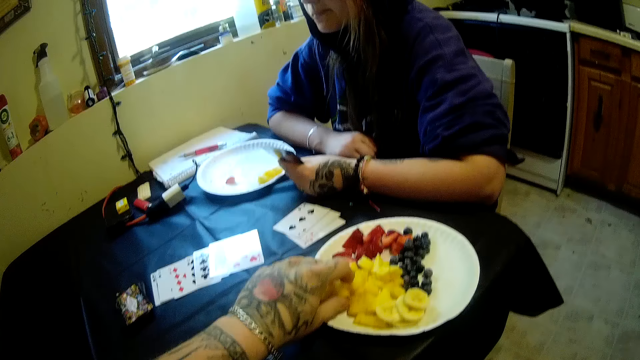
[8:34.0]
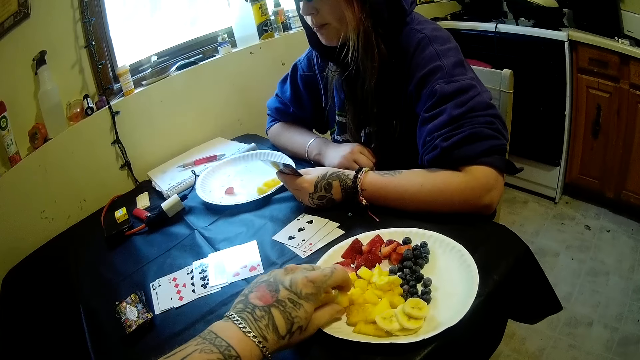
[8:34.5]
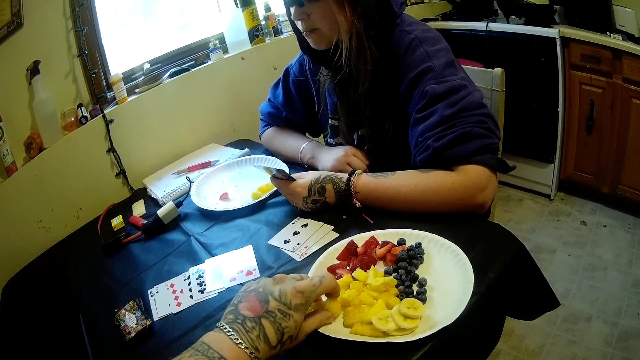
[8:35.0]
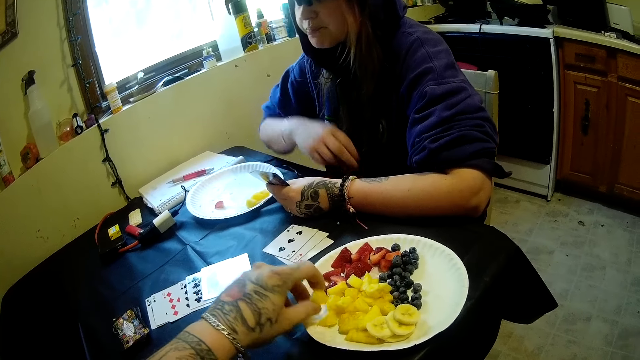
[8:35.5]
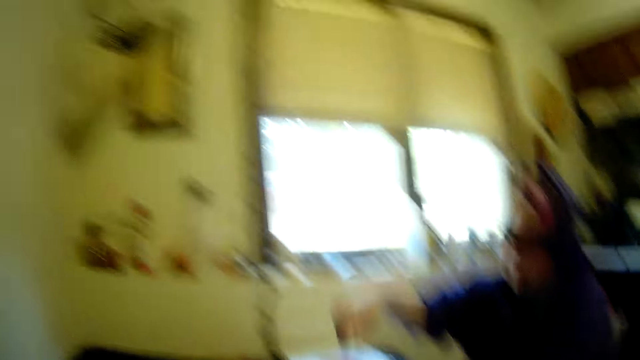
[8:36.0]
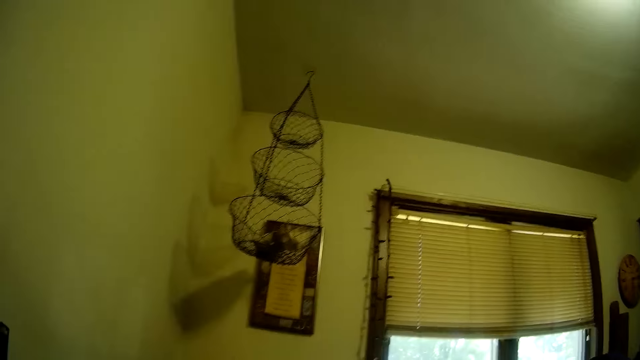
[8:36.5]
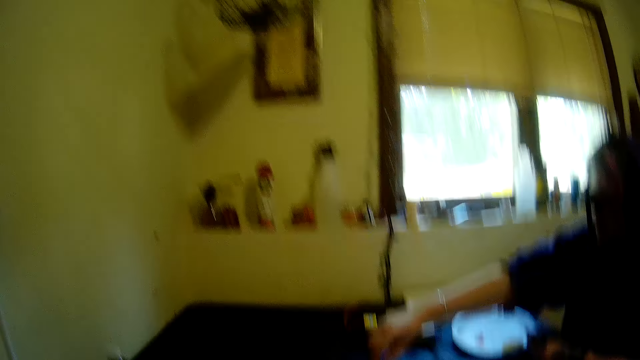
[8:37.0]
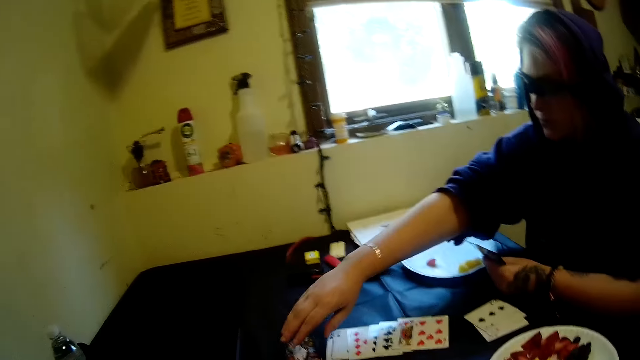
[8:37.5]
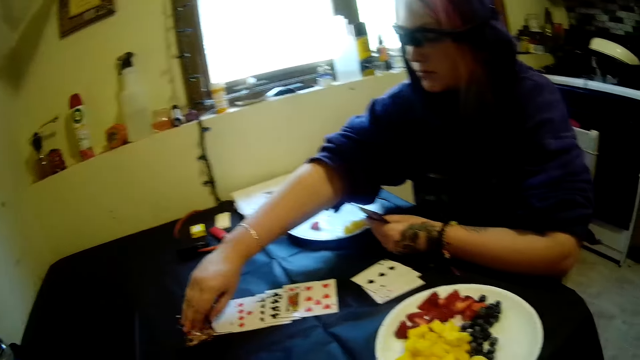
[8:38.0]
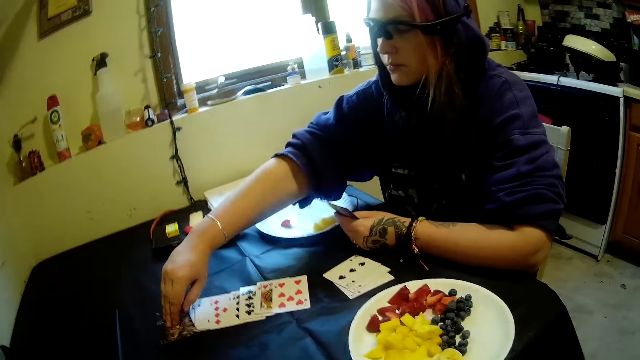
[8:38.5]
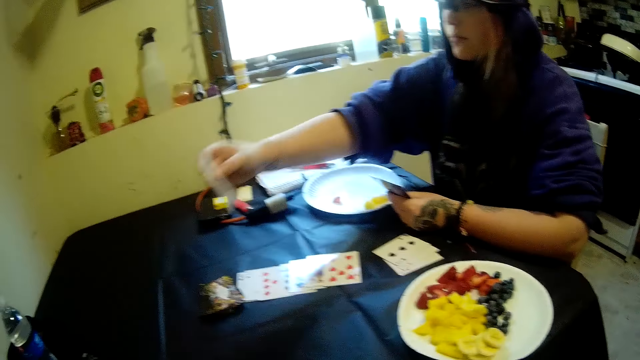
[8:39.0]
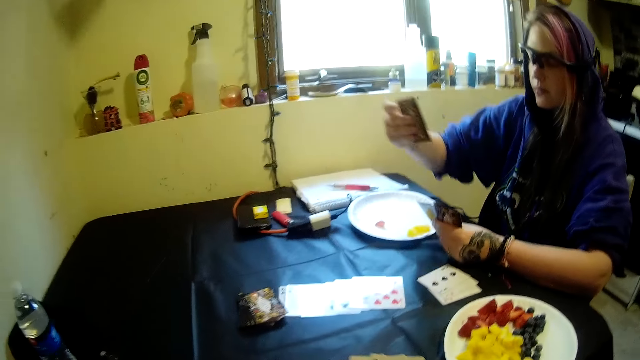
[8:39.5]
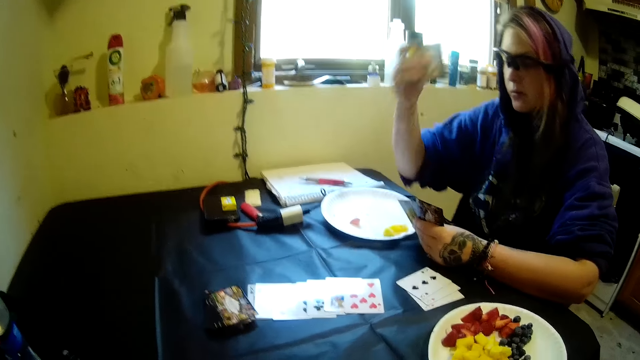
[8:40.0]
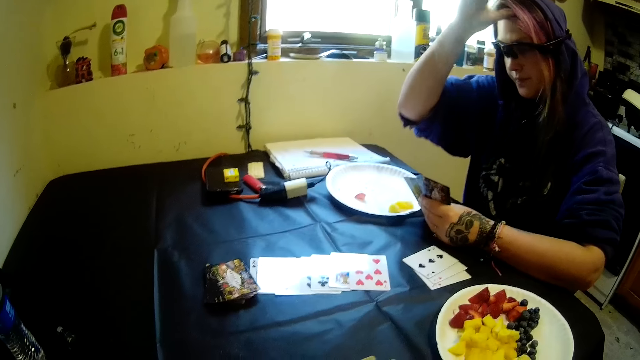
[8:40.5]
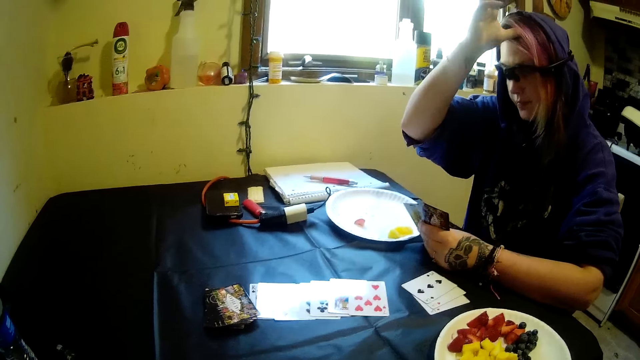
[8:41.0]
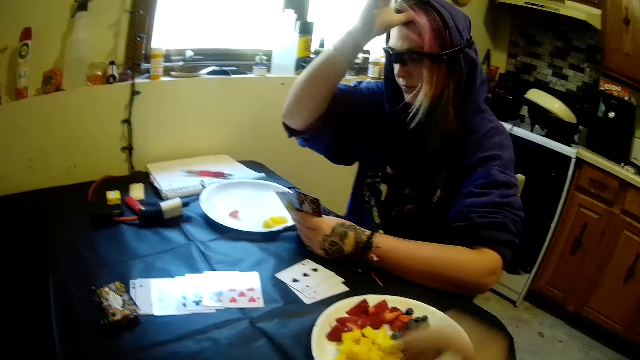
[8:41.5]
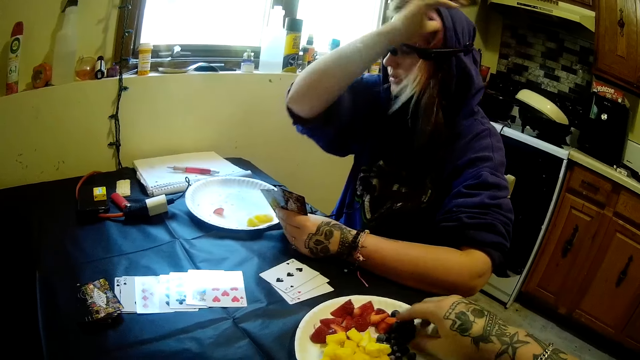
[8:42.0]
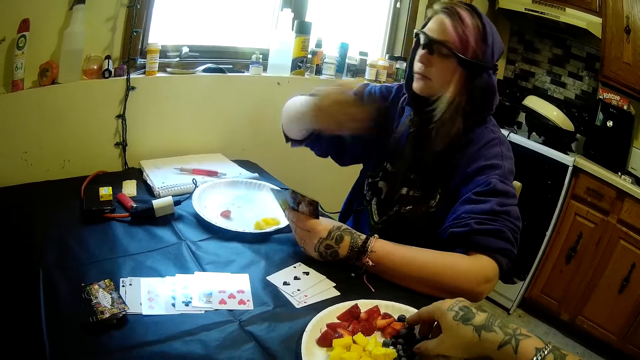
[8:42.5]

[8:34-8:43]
The camera wearer picks a fruit. They eat fruits. A woman picks another solitaire card from the stack of cards on the table with her right hand. The woman raises her hand. The woman scratches her hair with her right hand.

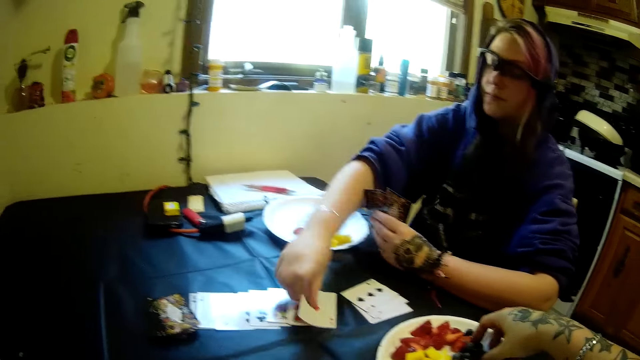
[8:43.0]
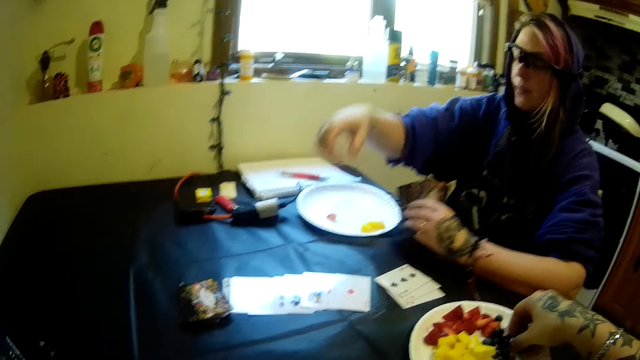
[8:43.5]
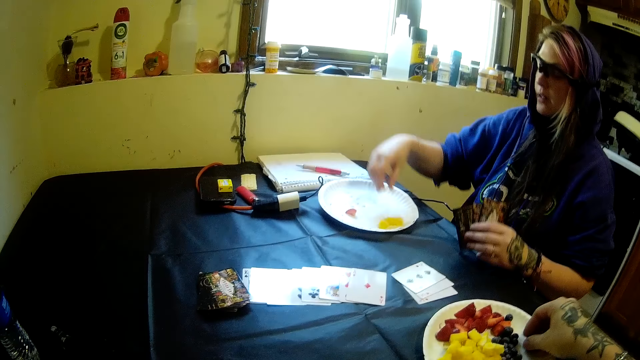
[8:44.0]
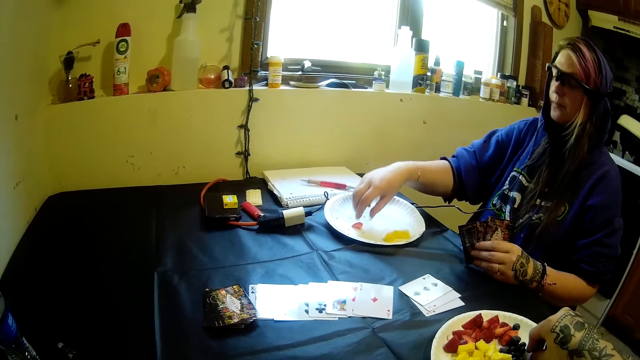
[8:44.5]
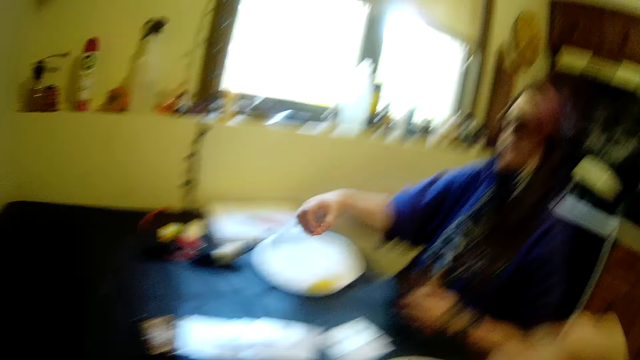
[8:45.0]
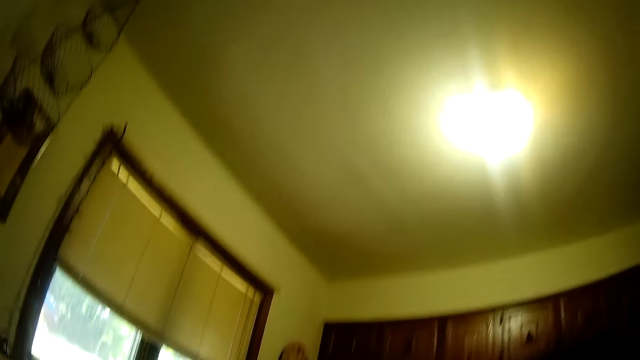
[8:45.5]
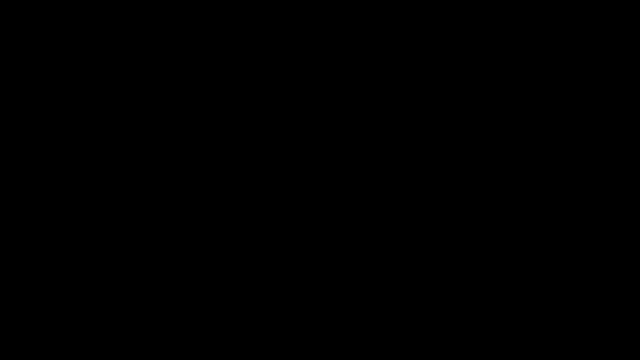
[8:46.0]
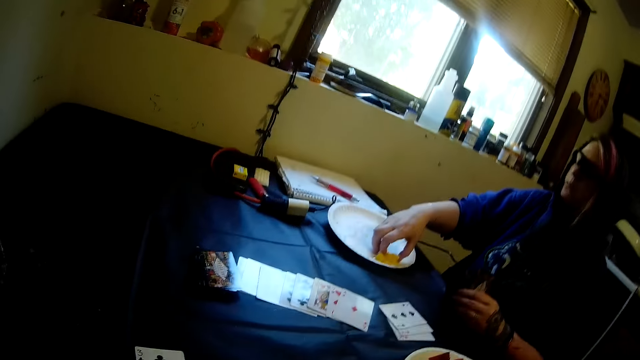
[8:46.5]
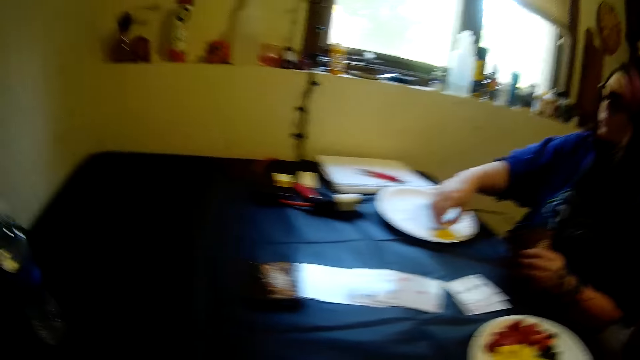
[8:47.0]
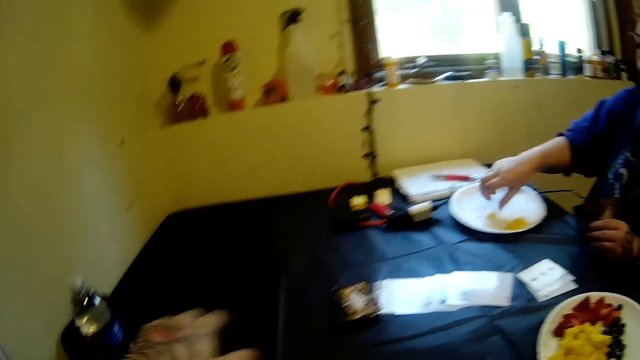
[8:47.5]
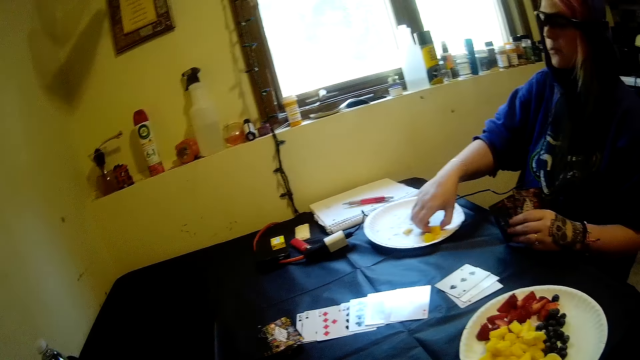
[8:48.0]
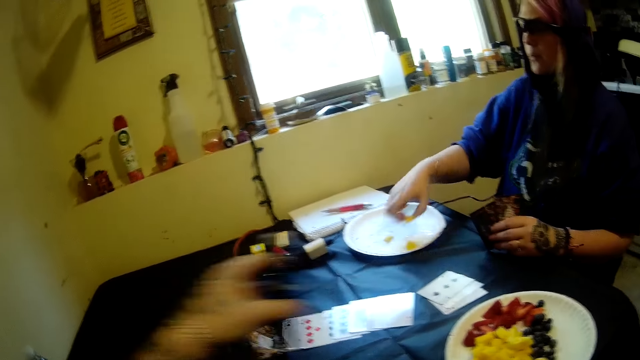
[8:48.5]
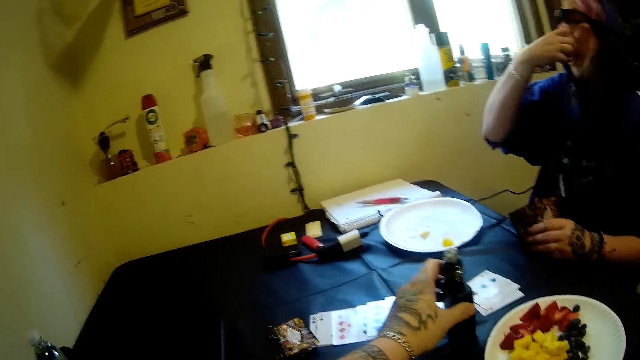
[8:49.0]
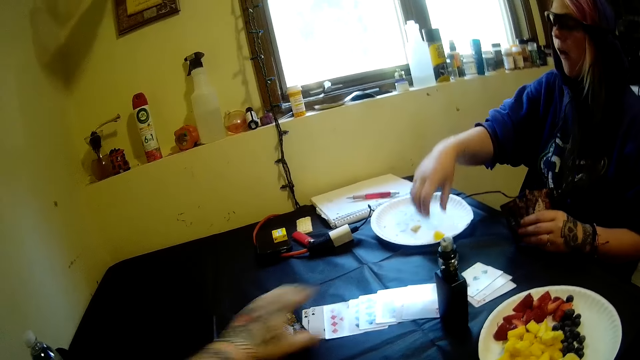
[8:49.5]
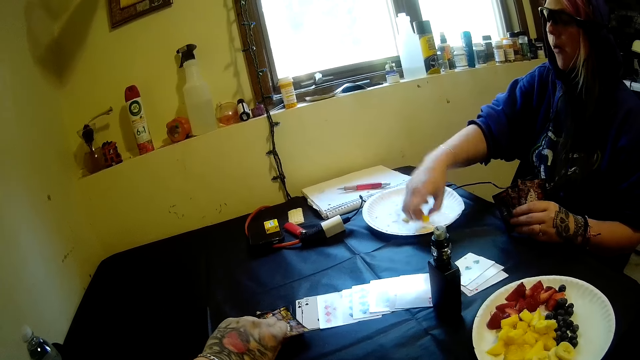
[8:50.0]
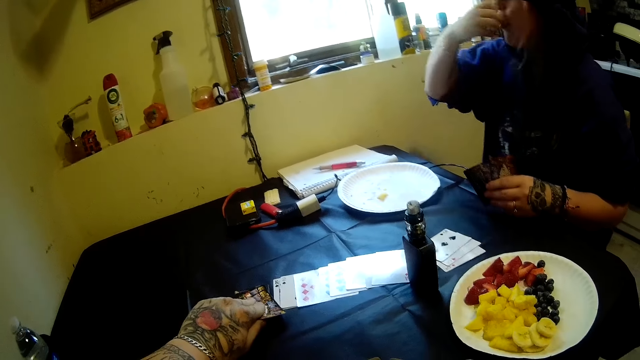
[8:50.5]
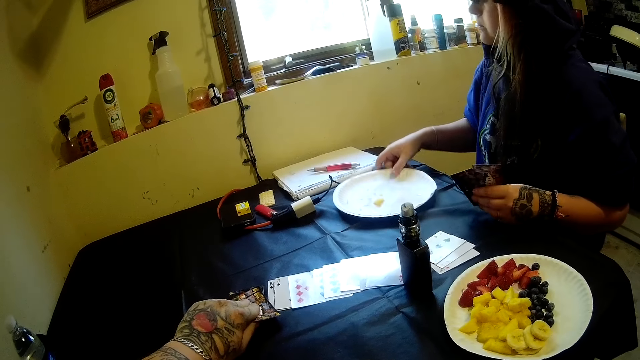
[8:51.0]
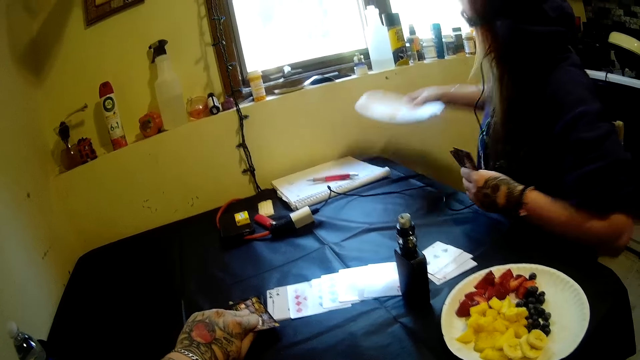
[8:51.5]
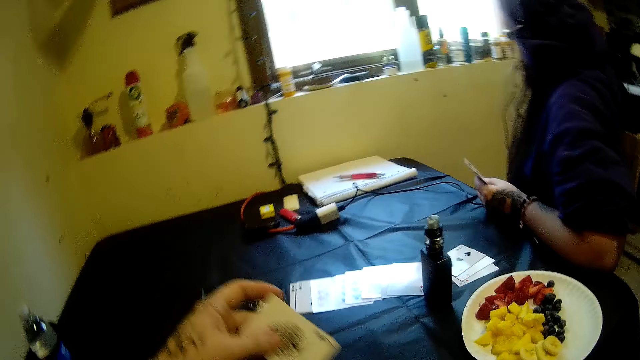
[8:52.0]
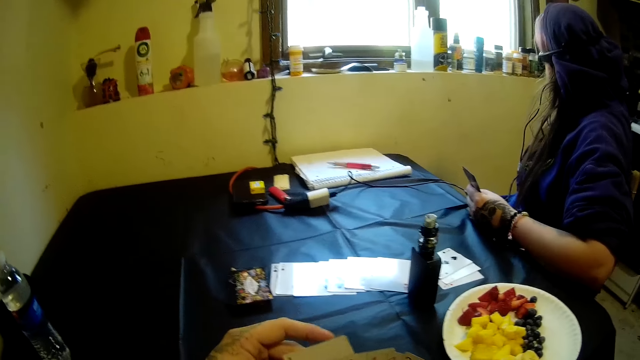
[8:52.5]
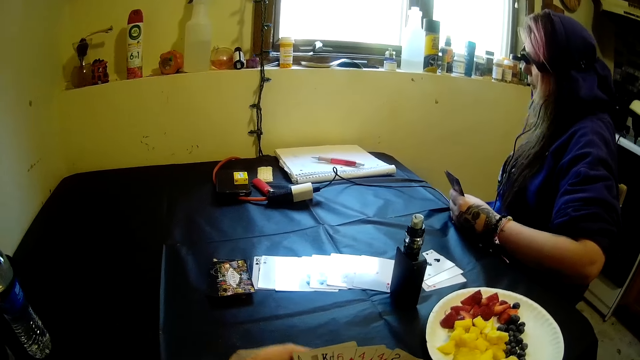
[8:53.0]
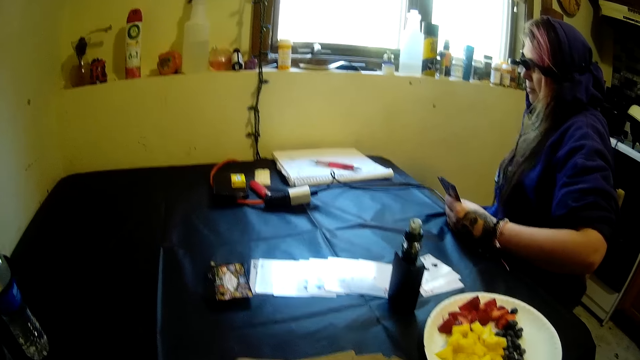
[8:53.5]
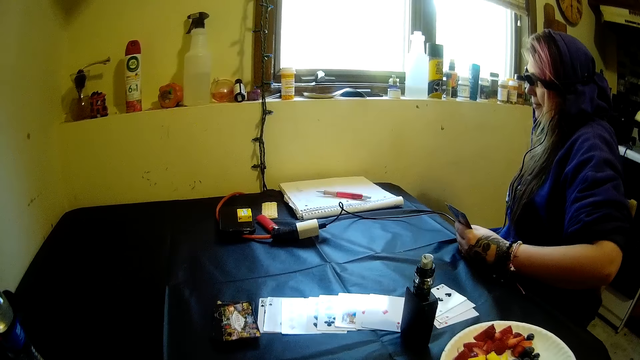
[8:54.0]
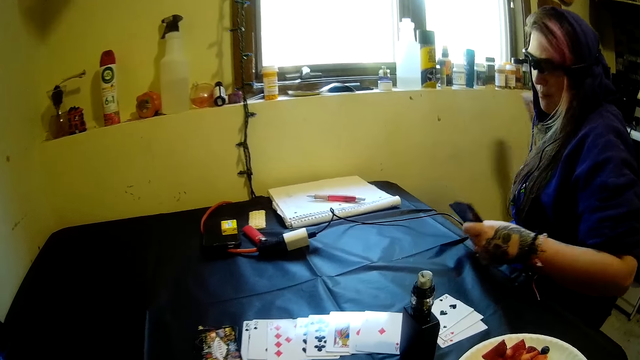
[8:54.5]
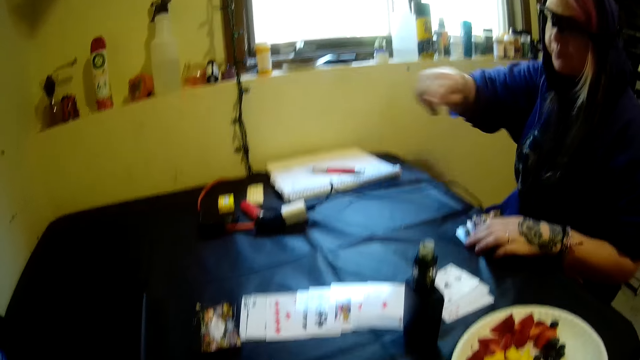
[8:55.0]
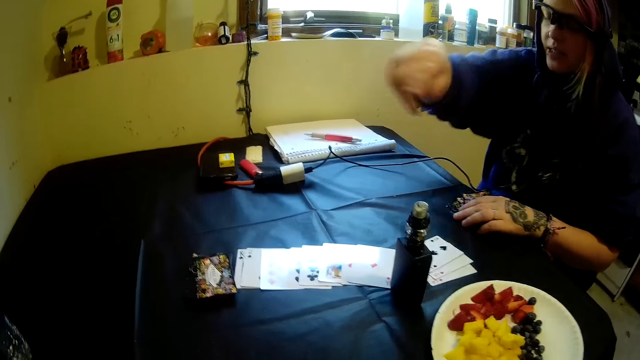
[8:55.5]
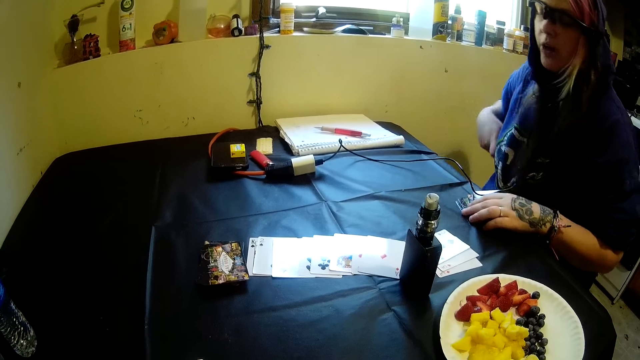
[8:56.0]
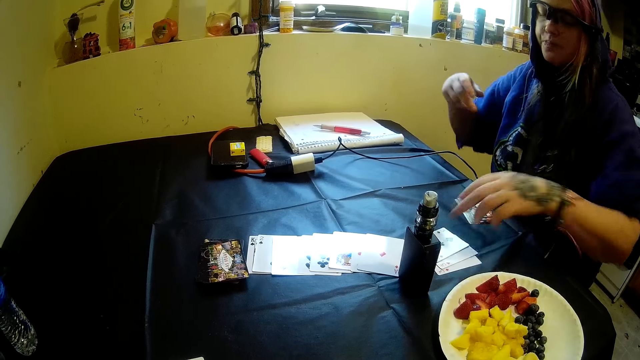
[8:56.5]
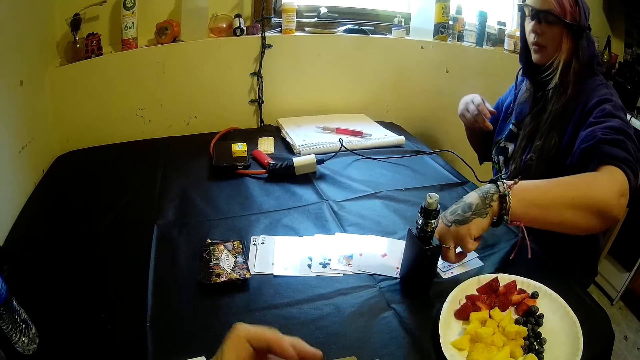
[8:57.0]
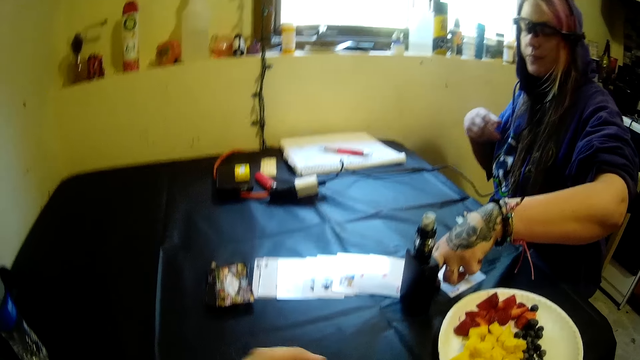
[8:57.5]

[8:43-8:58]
The woman drops the card on the table with her right hand. The woman moves fruits from the plastic plate on the table into her mouth with her right hand. The camera wearer picks fruit from the plastic plate on the table with his right hand. The woman picks a fruit. The camera wearer looks upwards. The woman picks a fruit. The camera wearer drops an electric cigarette on the table with his left hand. The woman eats the fruit. The woman moves fruits from the plastic plate on the table into her mouth with her right hand. The woman picks a fruit. The woman moves the plate into a bin or on a countertop behind her with her right hand. The woman points towards the camera wearer.
